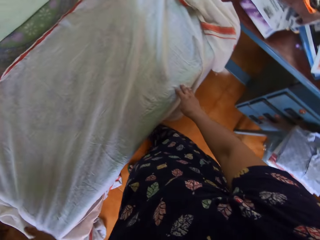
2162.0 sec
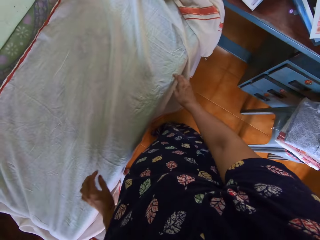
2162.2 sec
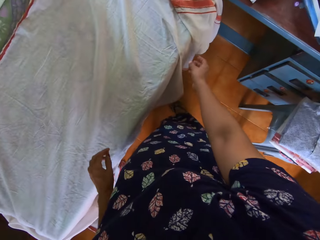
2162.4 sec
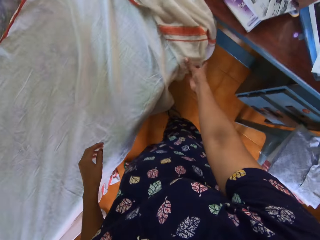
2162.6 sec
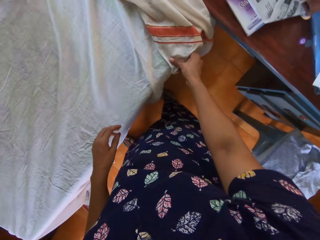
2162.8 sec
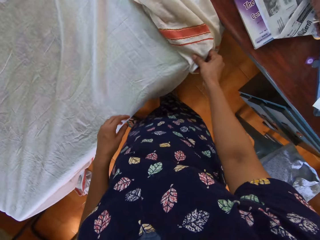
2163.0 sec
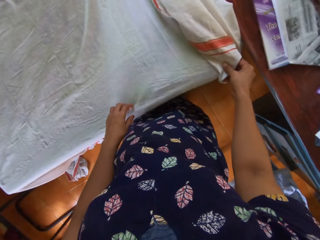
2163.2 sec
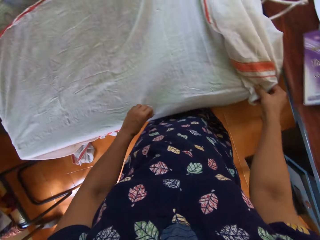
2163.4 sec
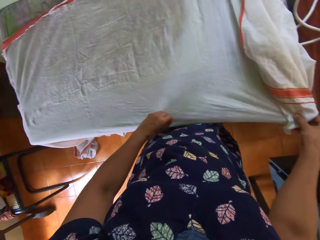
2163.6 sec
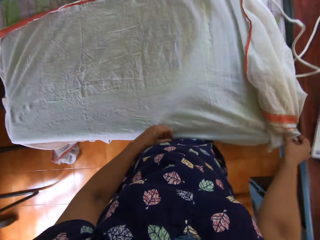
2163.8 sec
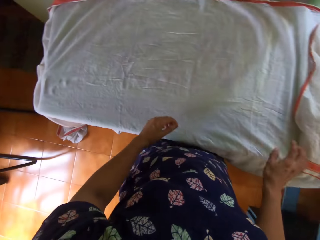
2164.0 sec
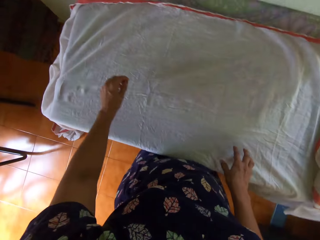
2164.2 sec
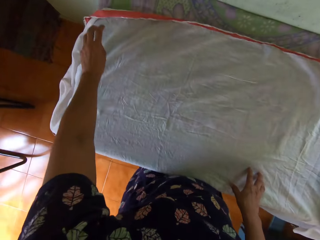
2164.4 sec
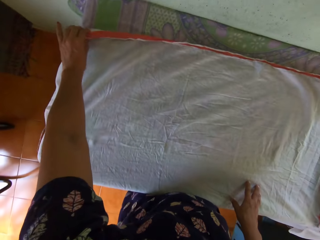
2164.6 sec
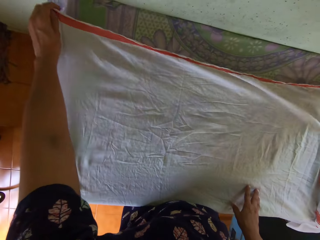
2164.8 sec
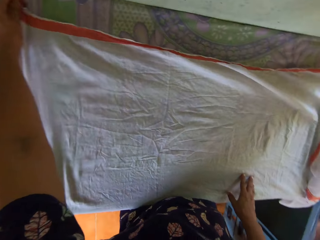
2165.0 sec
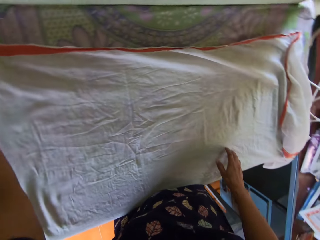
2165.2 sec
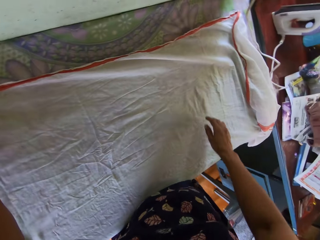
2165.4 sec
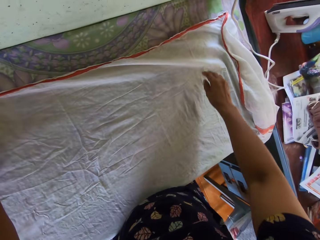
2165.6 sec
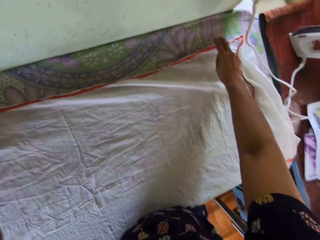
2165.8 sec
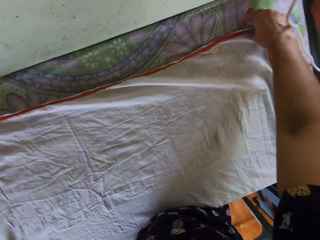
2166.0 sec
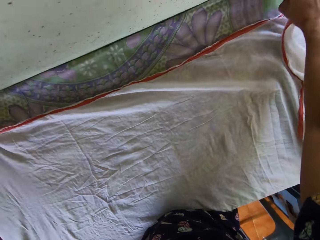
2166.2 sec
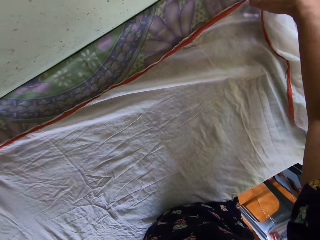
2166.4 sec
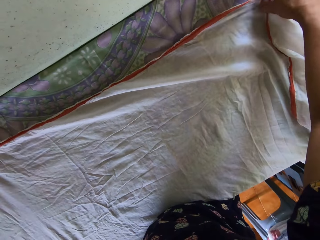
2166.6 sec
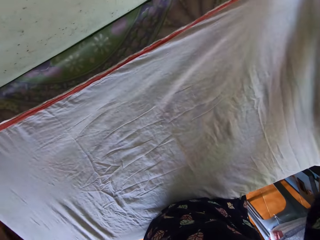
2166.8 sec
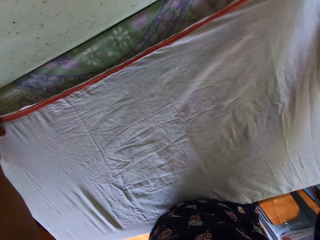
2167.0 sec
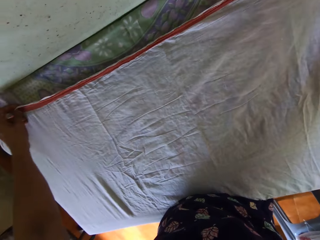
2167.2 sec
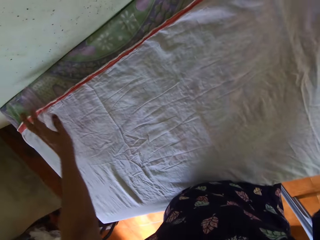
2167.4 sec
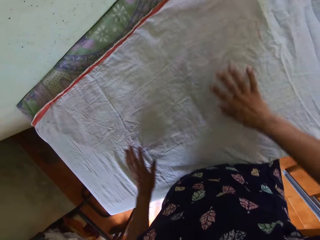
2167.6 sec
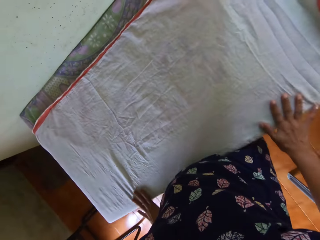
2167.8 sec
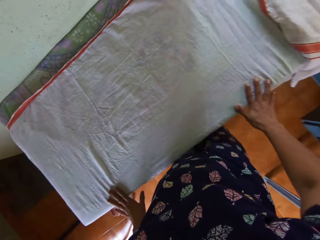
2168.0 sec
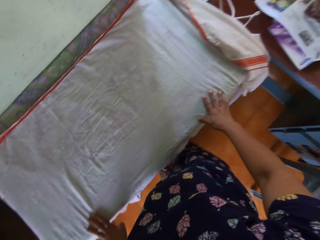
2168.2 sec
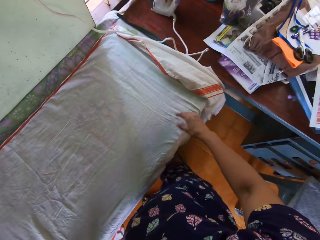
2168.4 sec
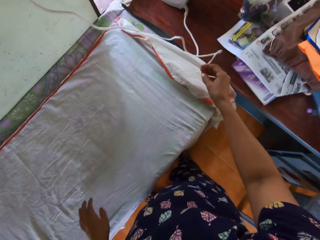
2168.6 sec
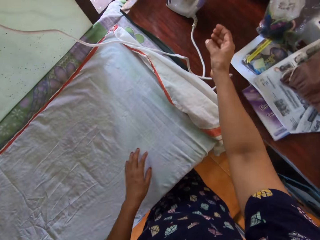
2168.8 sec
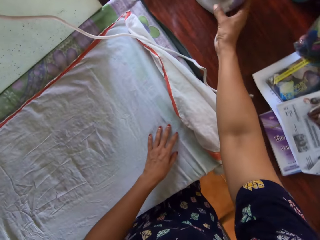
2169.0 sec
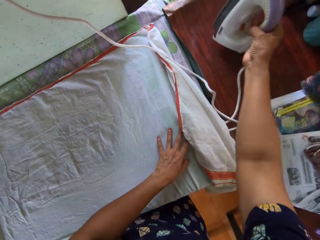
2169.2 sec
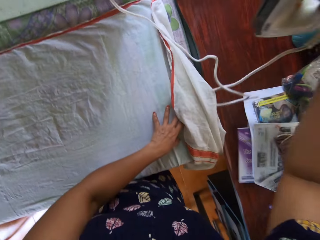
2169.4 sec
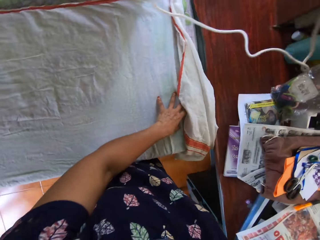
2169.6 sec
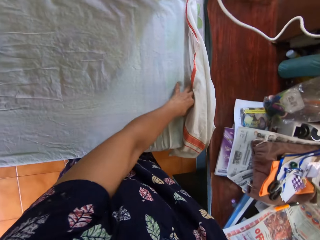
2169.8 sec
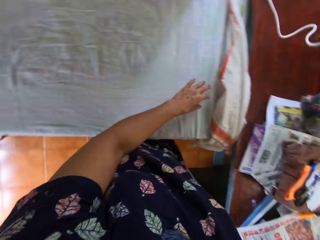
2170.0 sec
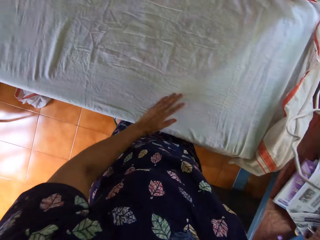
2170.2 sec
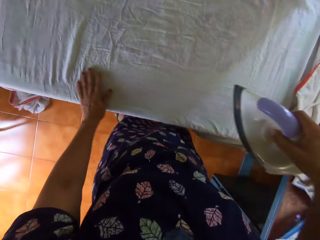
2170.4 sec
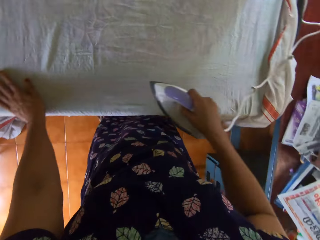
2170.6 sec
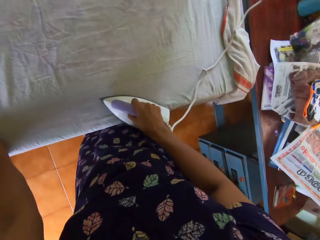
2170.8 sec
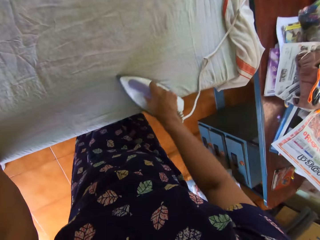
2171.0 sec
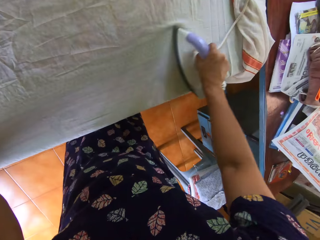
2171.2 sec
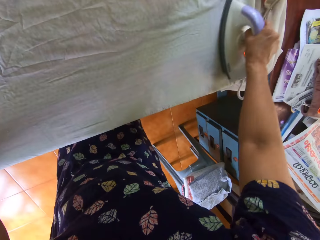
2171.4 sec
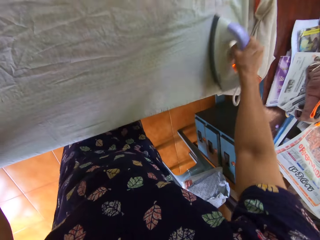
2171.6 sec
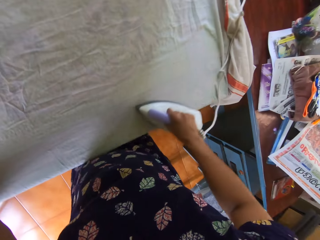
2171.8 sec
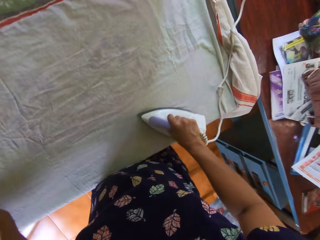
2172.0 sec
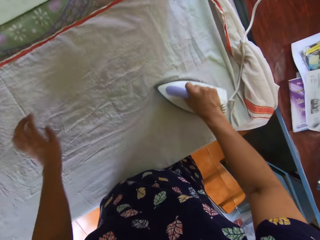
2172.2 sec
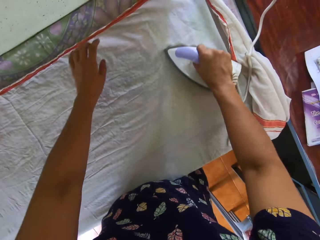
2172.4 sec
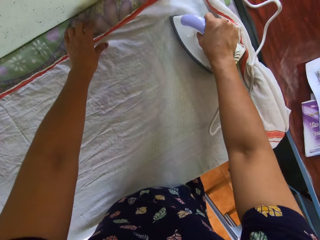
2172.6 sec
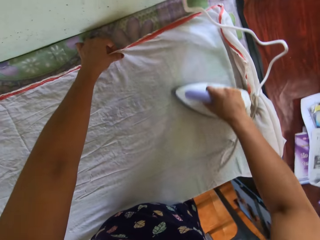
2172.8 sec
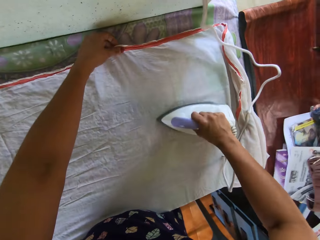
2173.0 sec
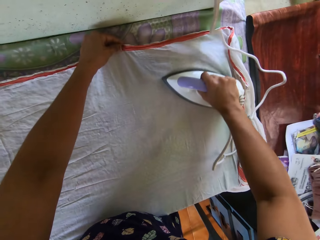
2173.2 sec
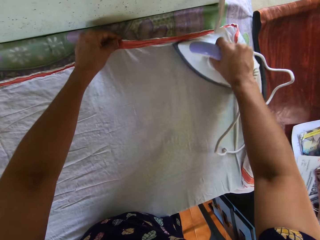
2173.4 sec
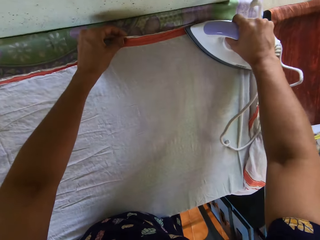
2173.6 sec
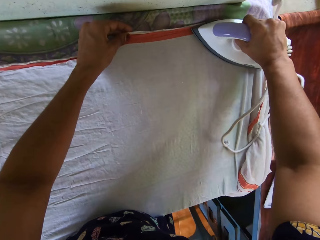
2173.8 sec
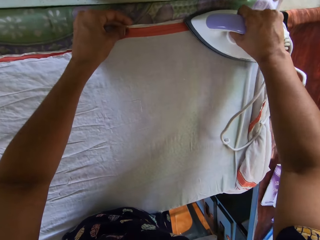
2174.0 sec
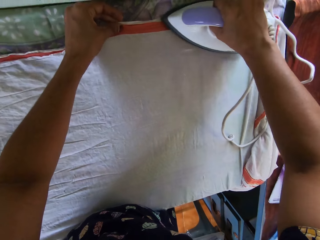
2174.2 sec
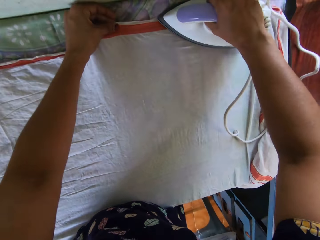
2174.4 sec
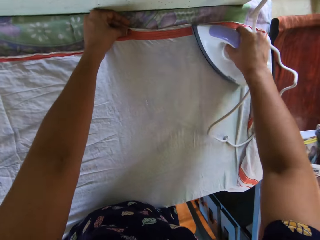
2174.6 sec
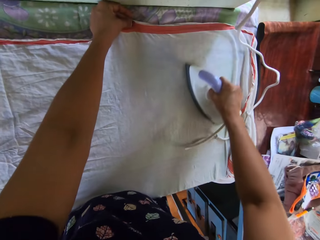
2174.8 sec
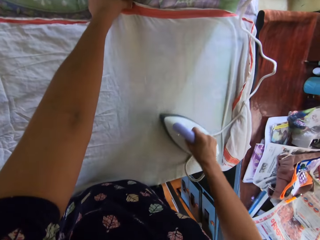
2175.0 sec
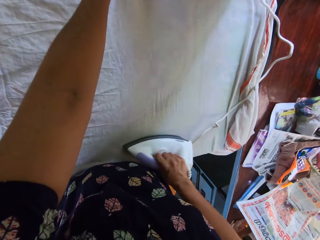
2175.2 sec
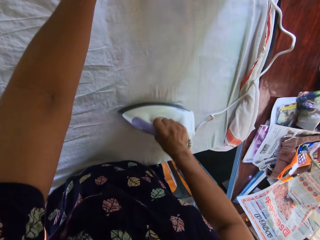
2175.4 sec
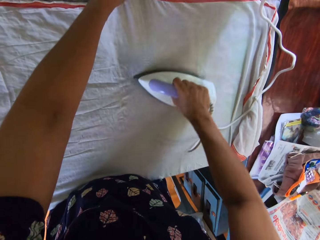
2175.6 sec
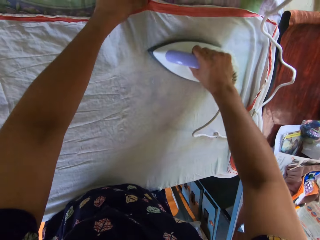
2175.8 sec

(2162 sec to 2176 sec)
The camera wearer lifts the iron from the second table with her right hand. She irons the bedsheet on the first table with the iron in her right hand.

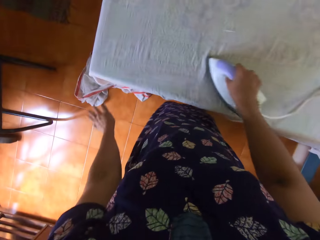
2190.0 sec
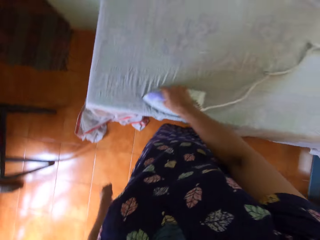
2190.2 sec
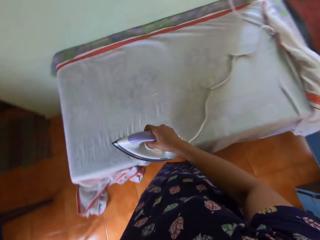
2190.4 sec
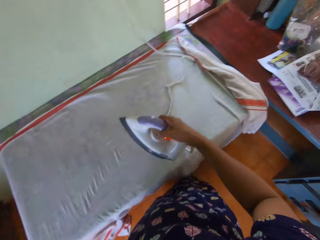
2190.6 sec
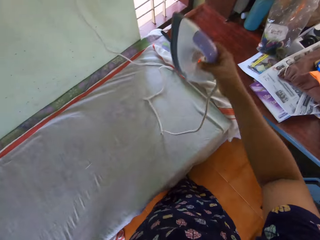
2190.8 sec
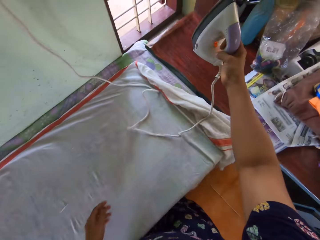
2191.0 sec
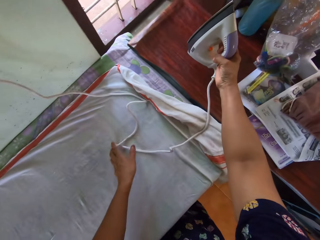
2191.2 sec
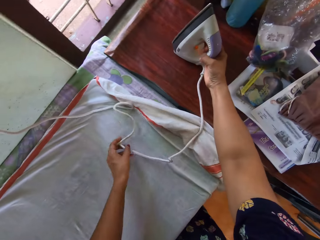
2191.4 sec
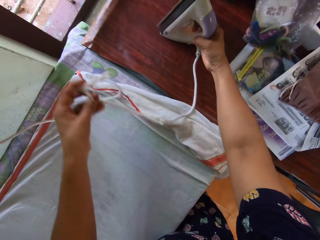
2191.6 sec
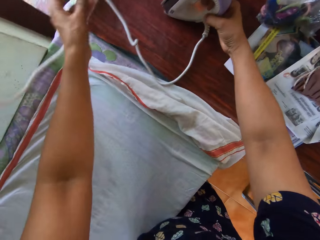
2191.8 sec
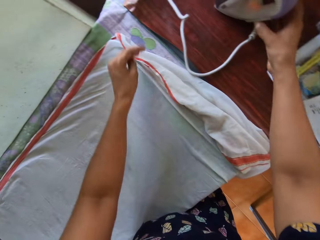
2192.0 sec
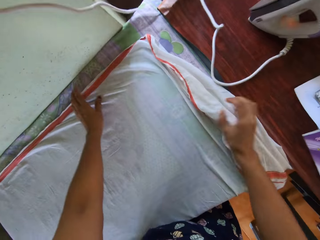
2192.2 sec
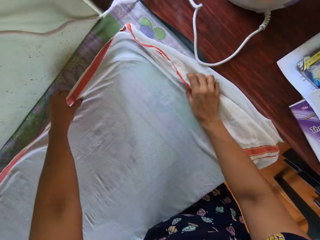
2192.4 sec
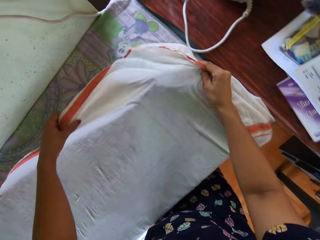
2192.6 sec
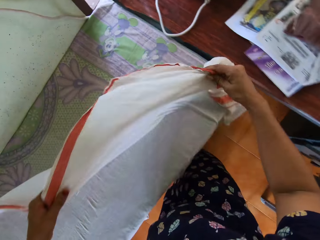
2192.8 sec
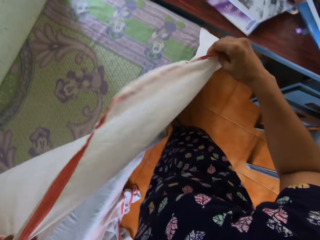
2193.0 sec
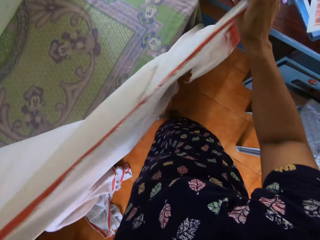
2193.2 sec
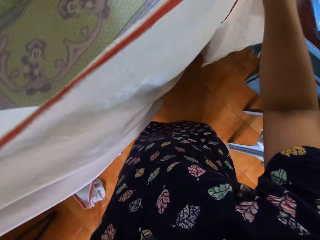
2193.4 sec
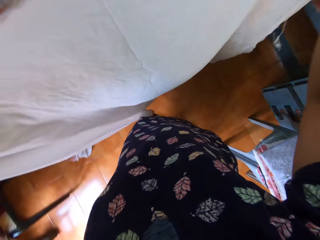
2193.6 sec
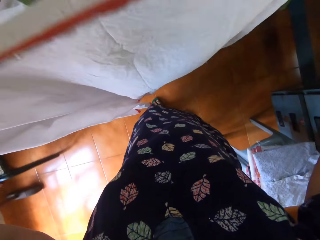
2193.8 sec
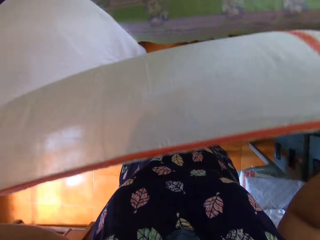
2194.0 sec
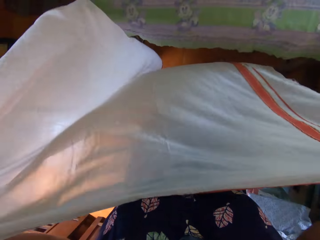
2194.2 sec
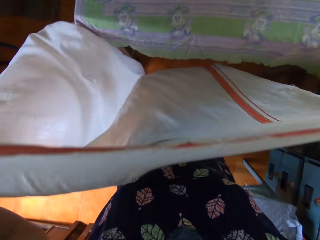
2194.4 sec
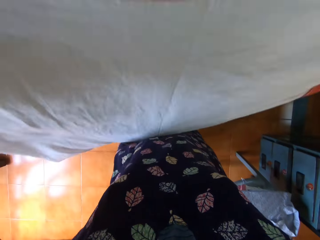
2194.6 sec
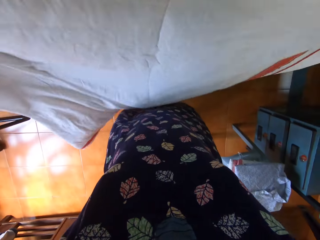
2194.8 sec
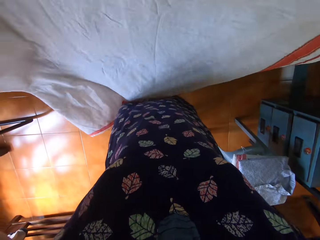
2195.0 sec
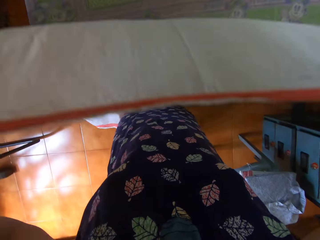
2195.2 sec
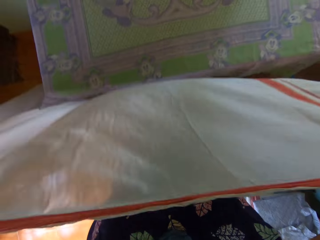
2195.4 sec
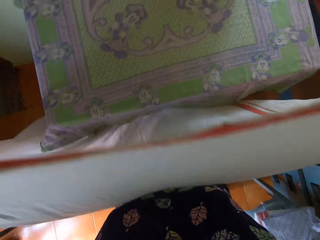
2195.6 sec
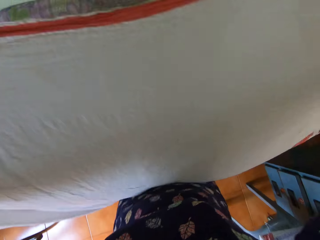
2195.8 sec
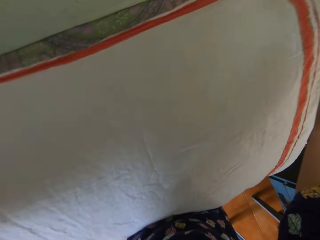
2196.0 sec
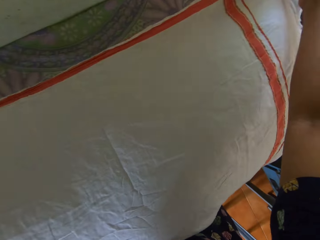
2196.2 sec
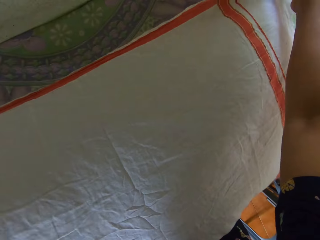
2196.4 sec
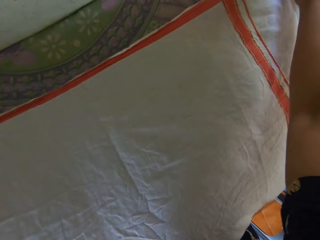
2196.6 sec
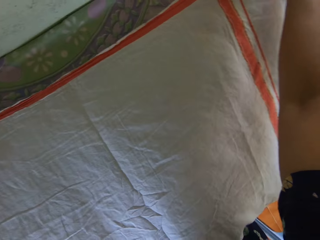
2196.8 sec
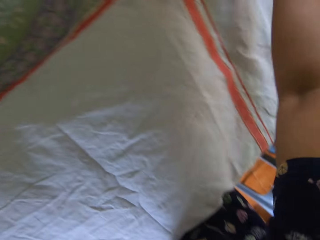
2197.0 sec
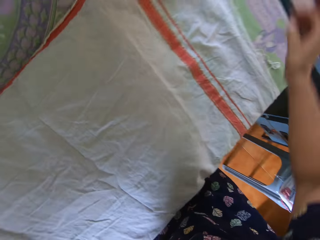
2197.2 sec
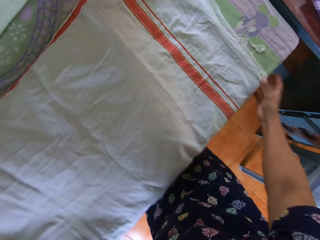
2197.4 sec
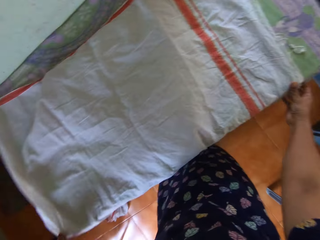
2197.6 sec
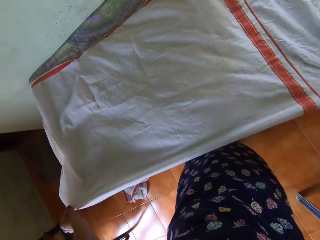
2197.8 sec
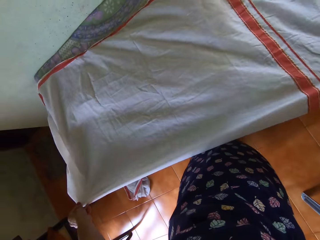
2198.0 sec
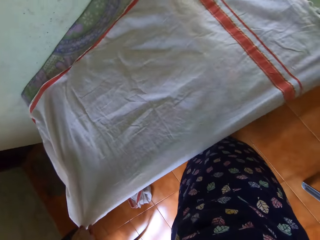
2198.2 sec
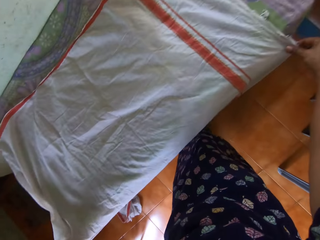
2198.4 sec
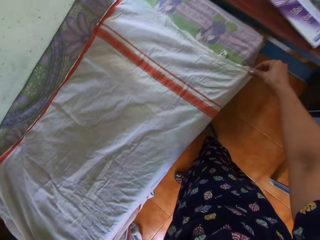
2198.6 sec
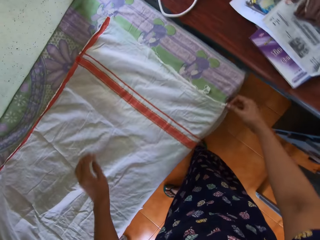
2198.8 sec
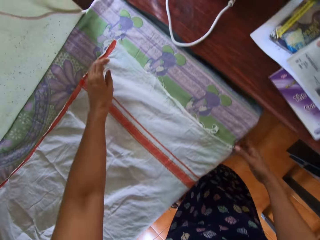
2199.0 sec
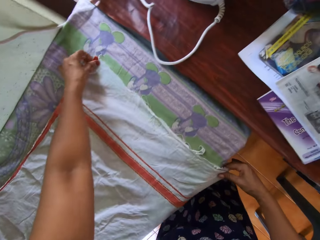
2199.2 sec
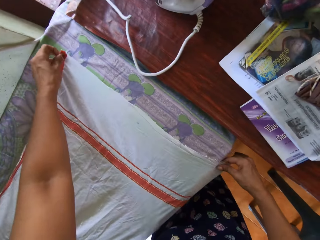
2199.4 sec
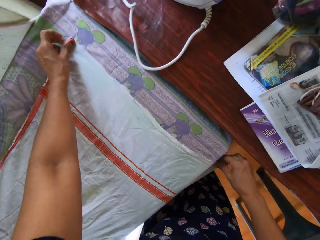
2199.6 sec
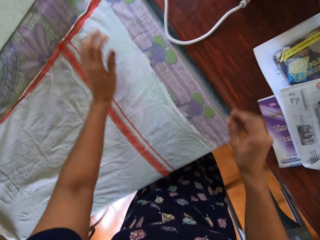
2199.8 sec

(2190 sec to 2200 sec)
The camera wearer moves the cord of the iron on the first table with her left hand. She places the iron on the second table with her right hand. She lifts the bedsheet from the first table with both of her hands. She straightens a cloth. She lays the bedsheet on the first table with both of her hands. She adjusts the bedsheet on the first table with both of her hands.
